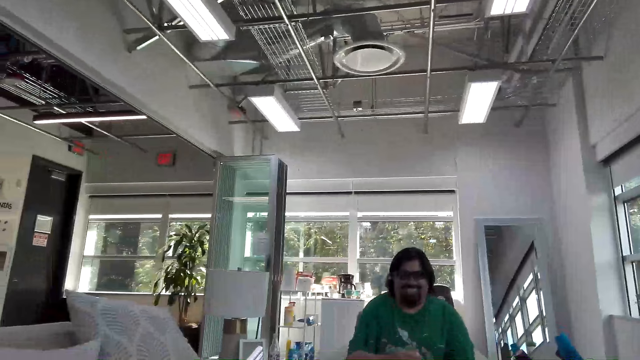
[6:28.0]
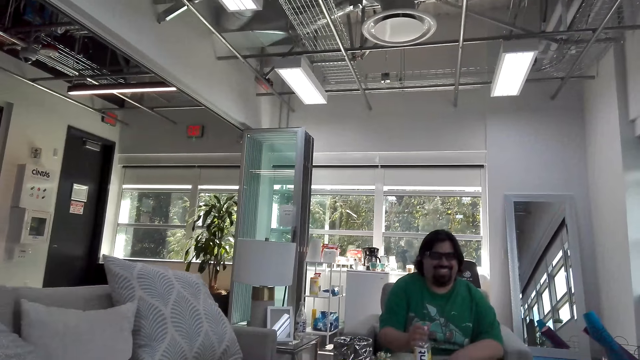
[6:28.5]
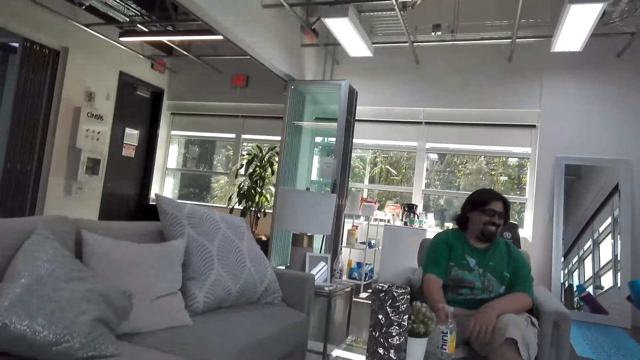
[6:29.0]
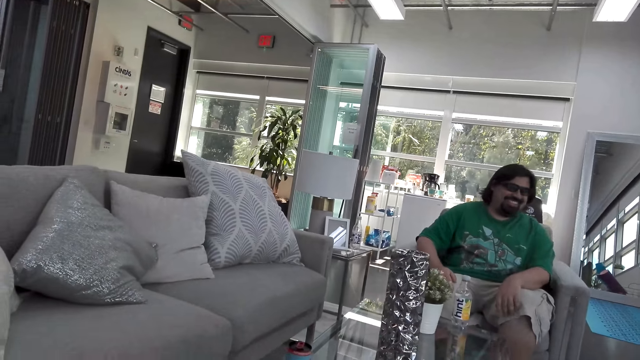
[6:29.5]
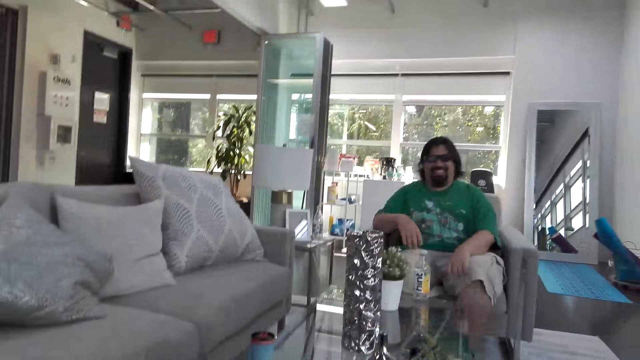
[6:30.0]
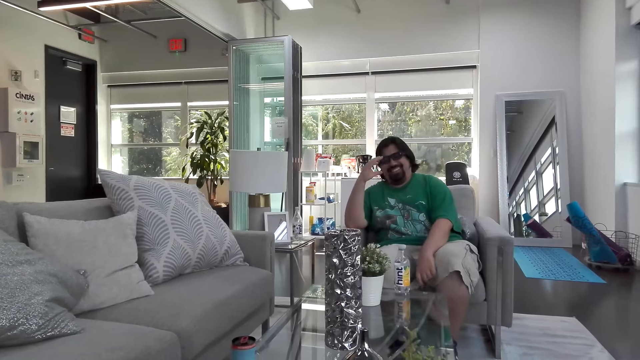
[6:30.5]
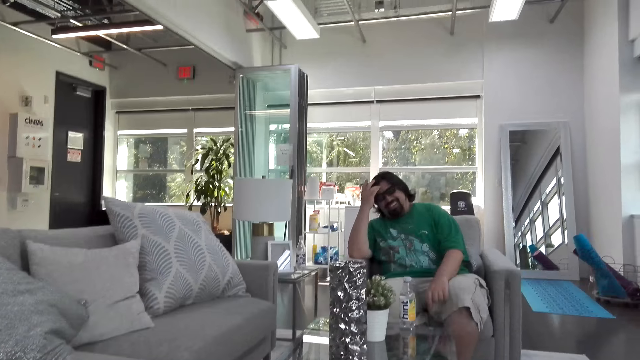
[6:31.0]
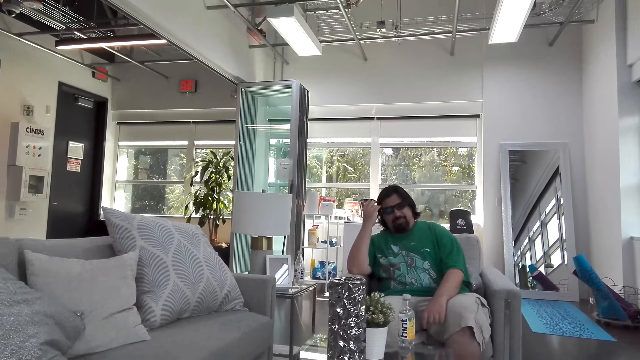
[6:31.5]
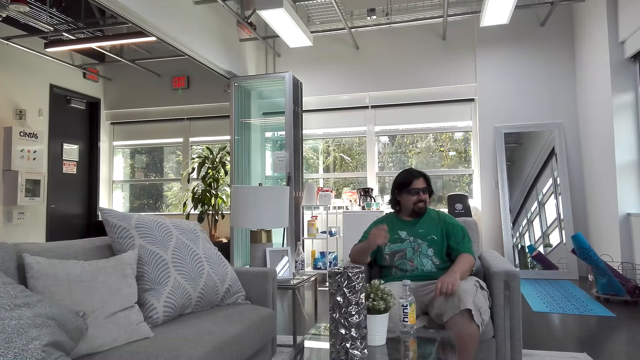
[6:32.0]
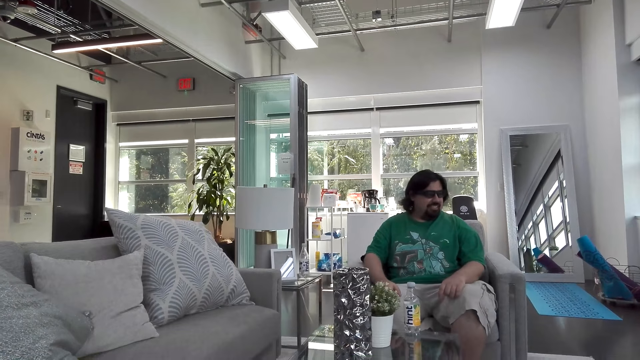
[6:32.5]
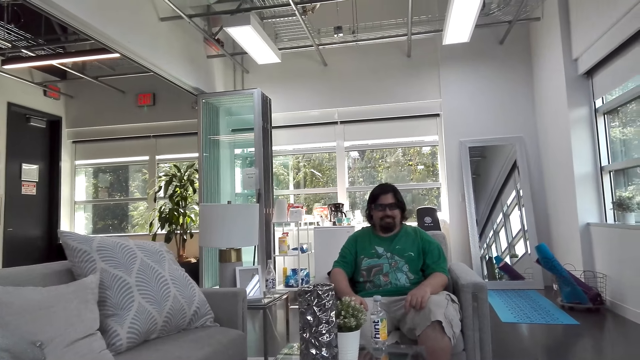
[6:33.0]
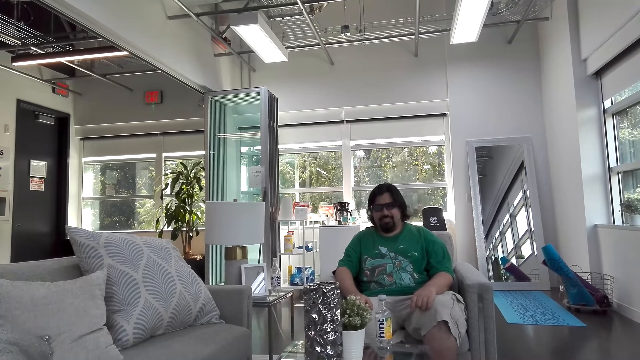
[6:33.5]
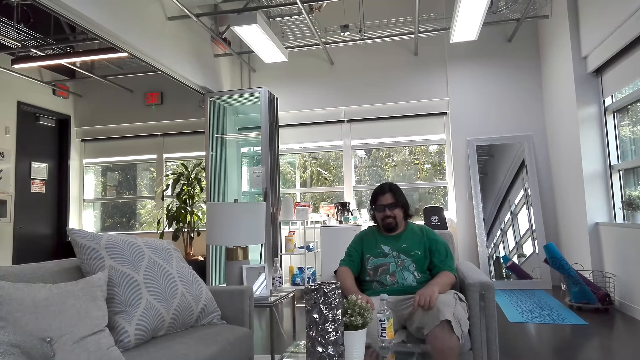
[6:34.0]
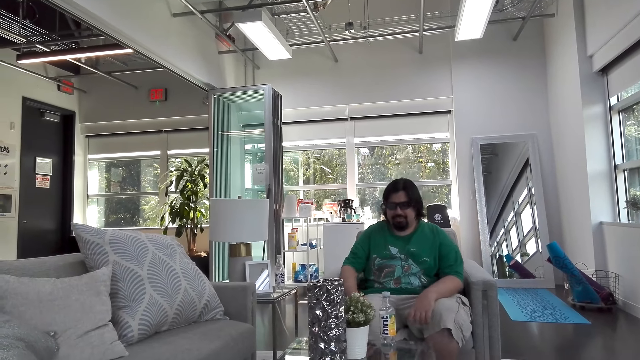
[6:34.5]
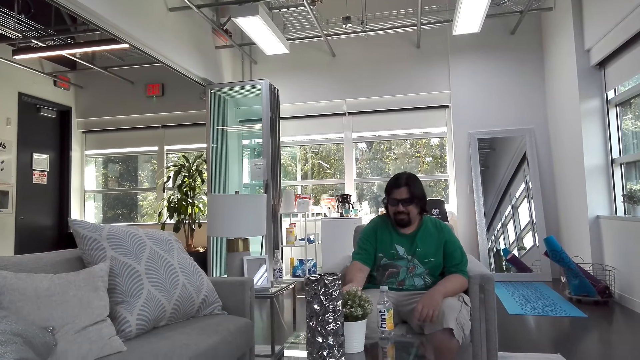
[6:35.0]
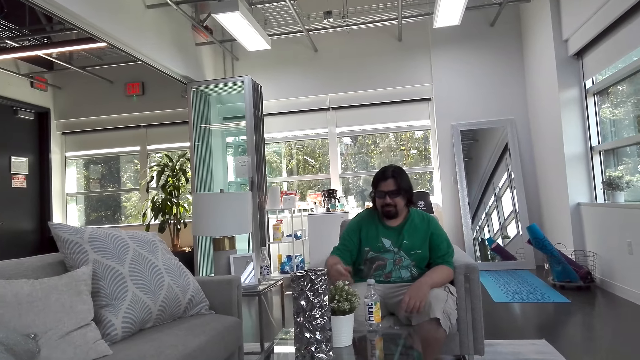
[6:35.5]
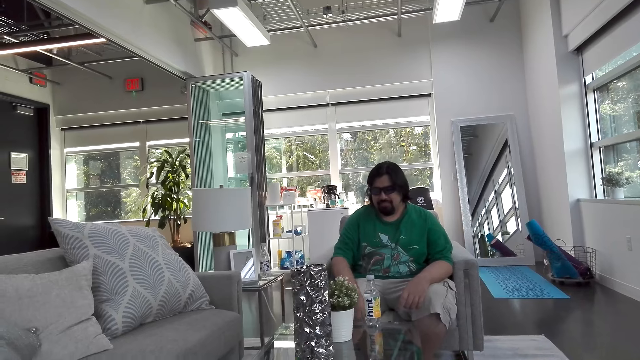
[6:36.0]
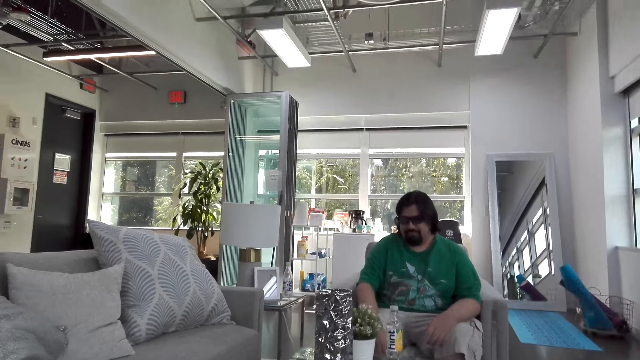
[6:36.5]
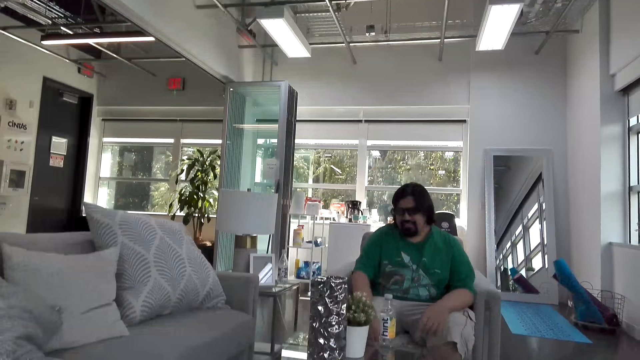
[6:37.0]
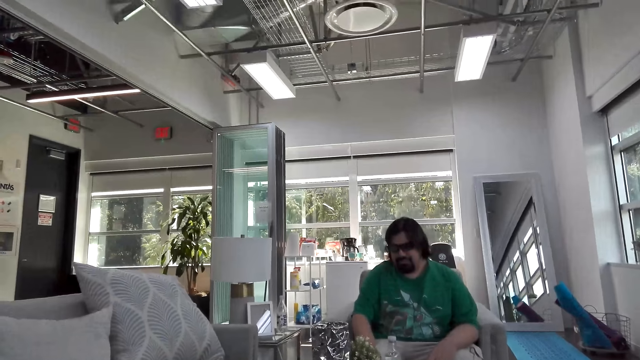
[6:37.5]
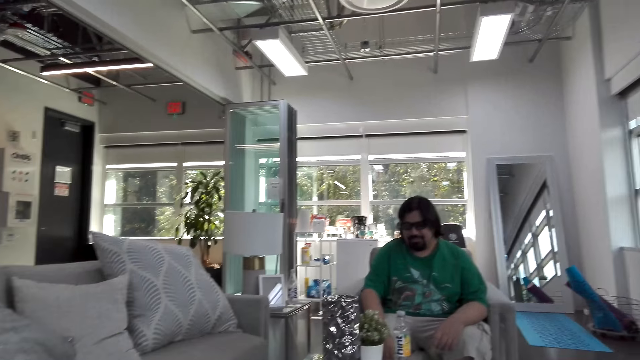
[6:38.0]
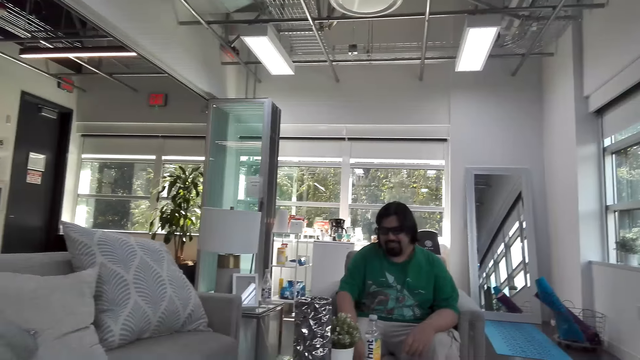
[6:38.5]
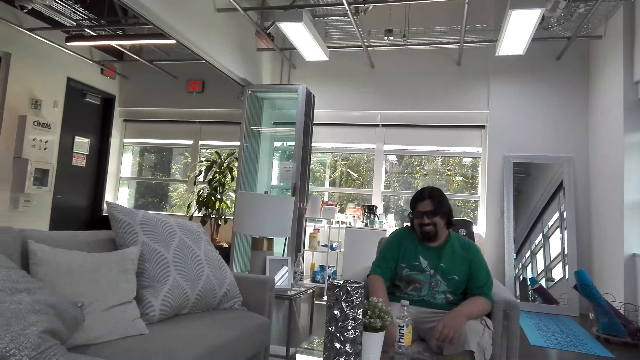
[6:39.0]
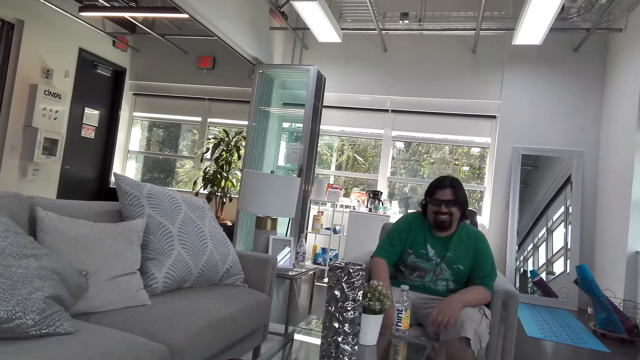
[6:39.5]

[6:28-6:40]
The man puts the bottle on the table. He talks with the camera wearer.

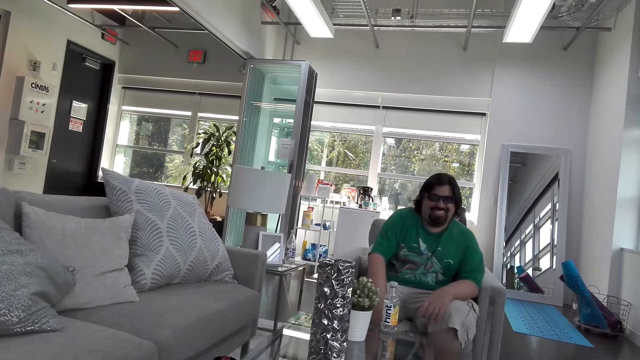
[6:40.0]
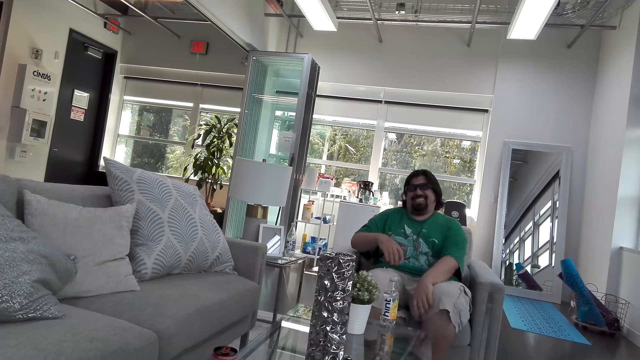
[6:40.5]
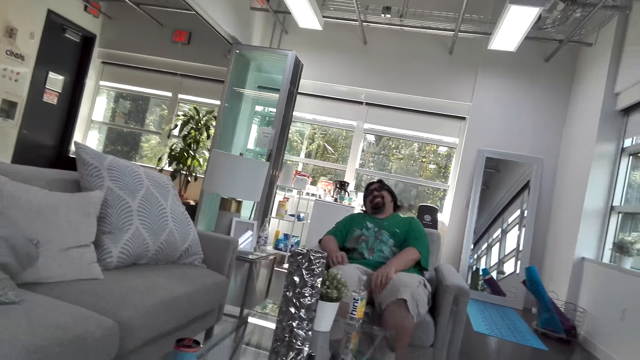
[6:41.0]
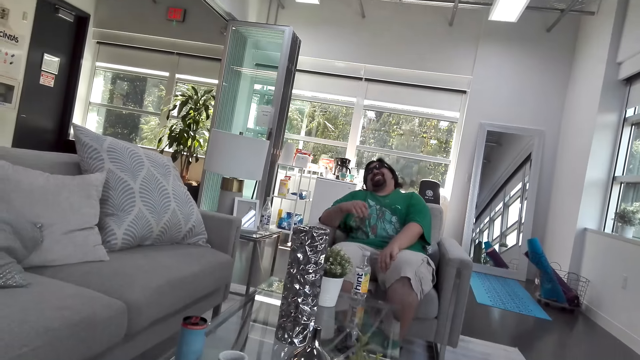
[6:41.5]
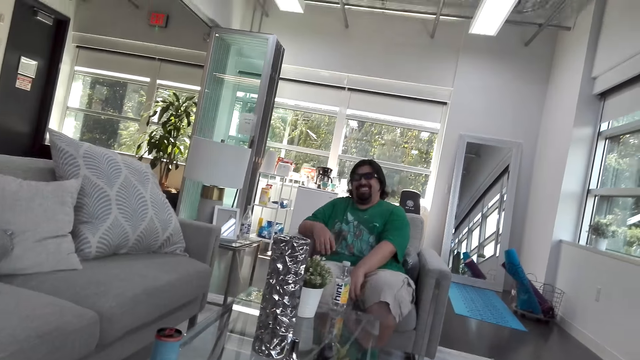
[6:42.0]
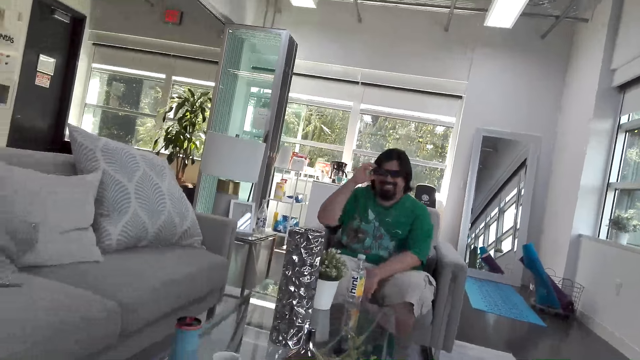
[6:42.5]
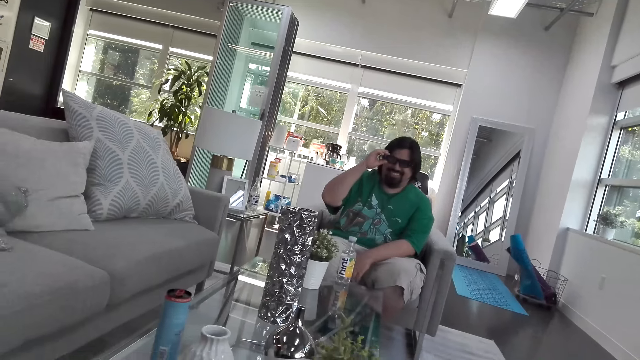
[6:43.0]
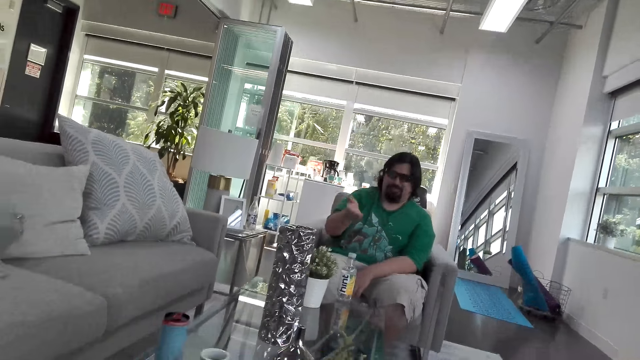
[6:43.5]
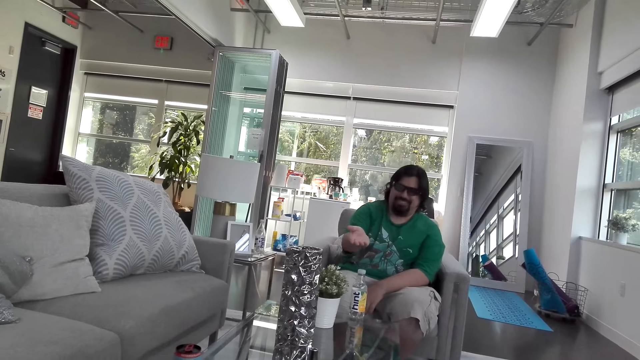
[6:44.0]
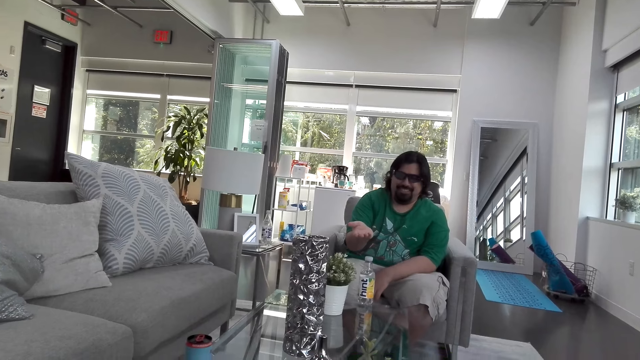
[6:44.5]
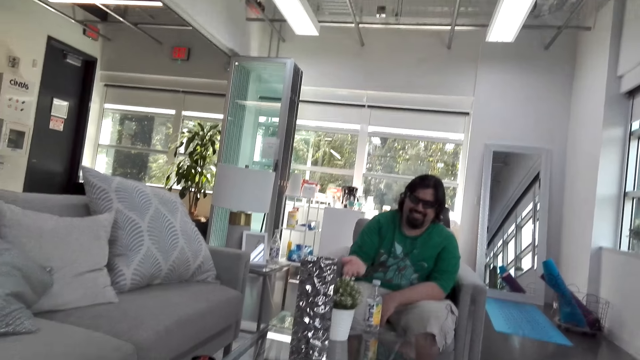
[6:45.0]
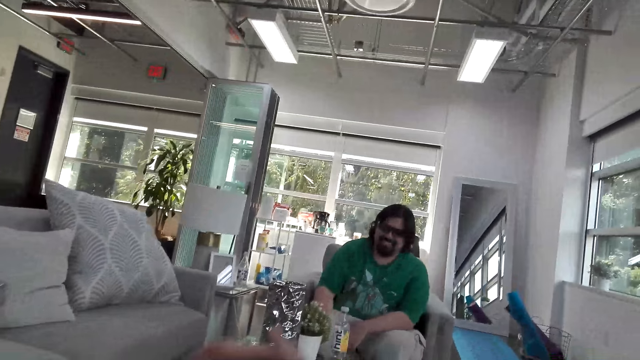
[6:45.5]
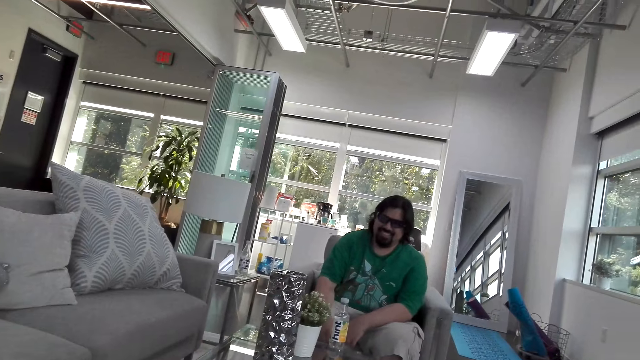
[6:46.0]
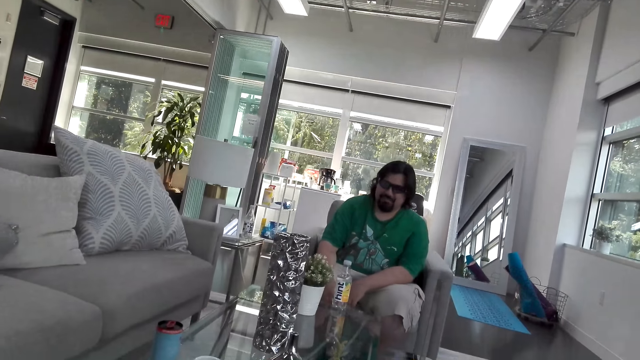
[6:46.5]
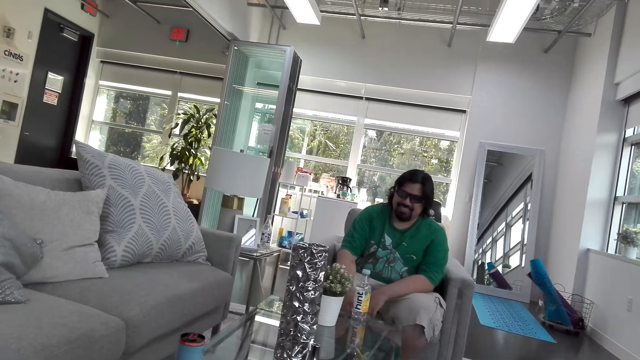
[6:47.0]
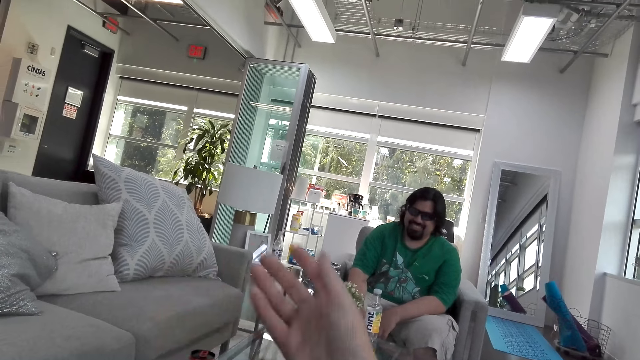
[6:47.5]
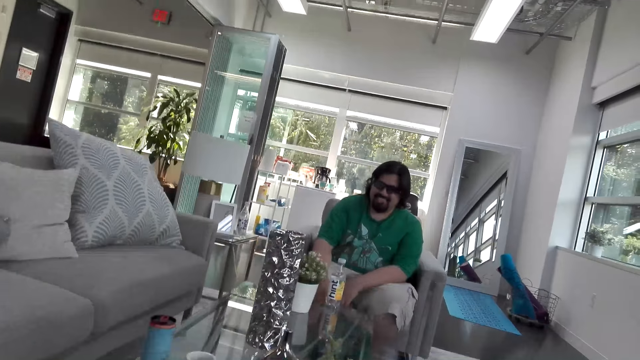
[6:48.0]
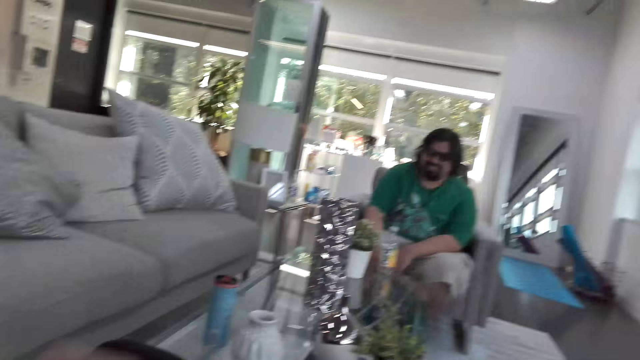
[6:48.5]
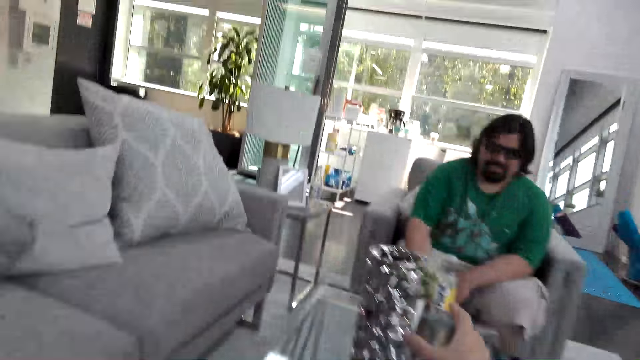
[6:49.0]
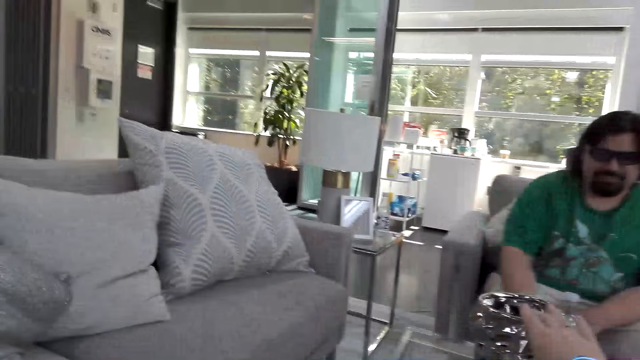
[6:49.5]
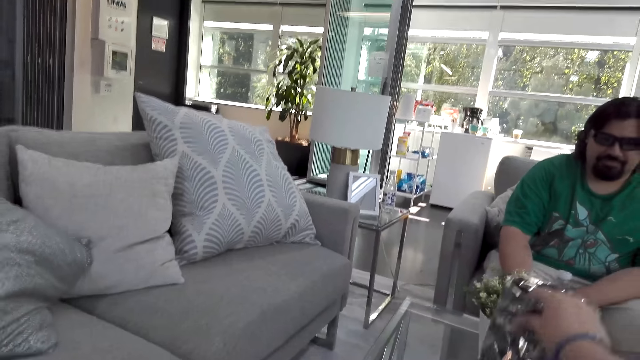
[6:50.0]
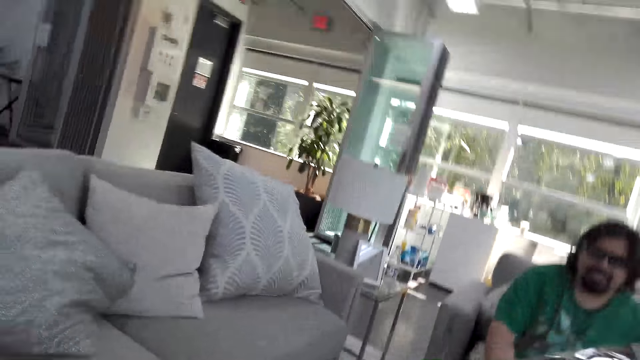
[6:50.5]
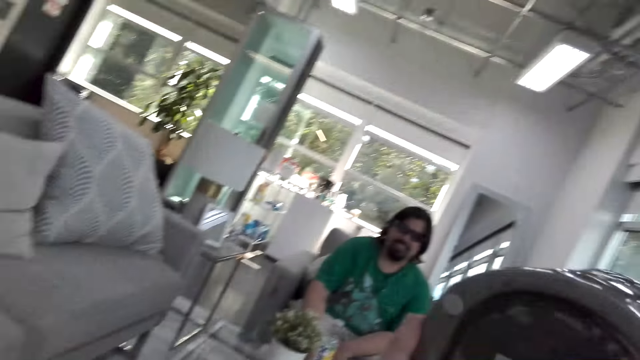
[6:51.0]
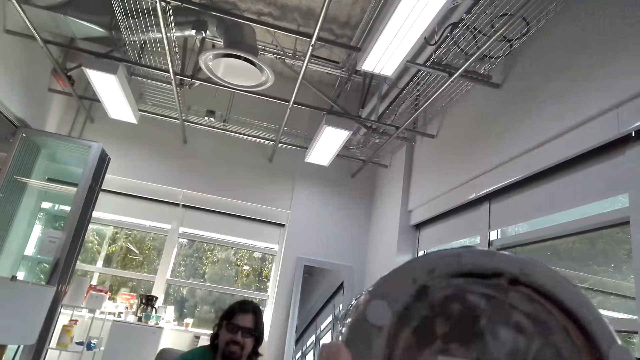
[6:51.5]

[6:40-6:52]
The camera wearer takes a vase from the table.
